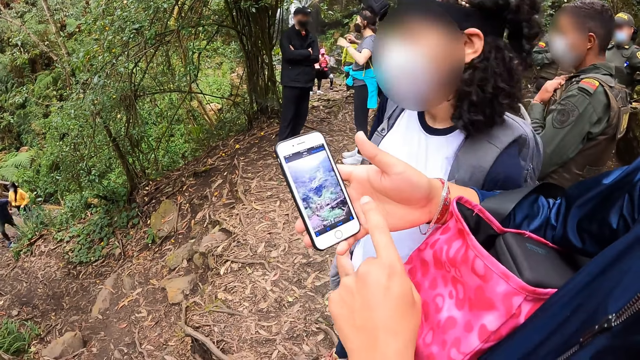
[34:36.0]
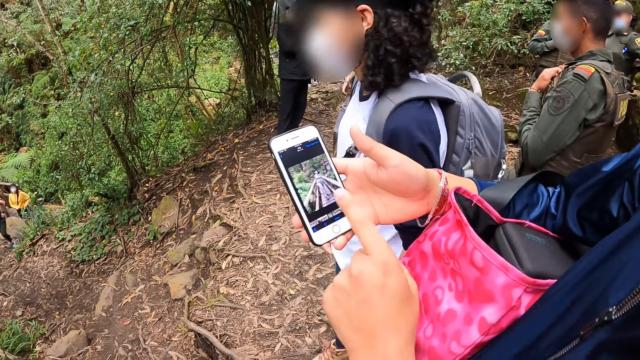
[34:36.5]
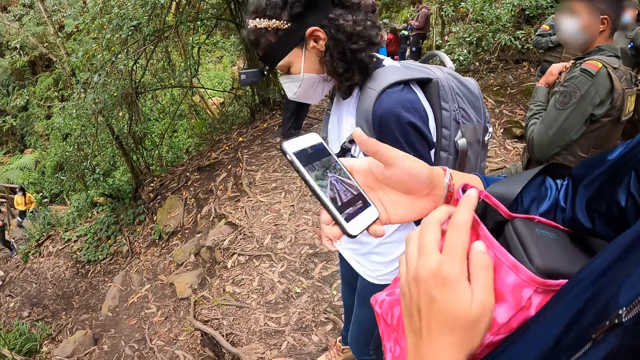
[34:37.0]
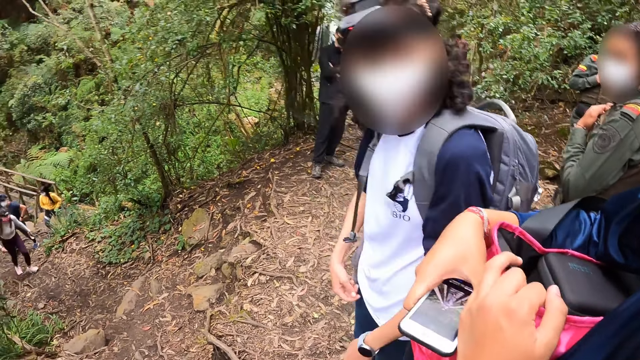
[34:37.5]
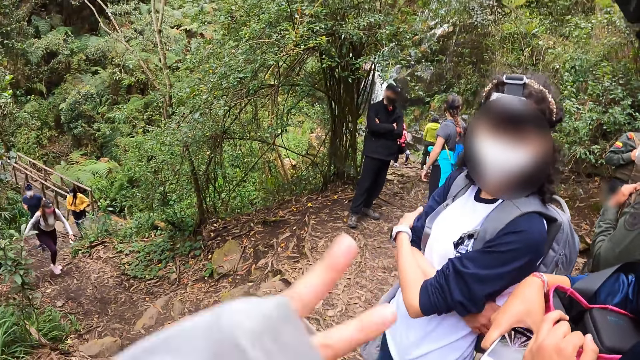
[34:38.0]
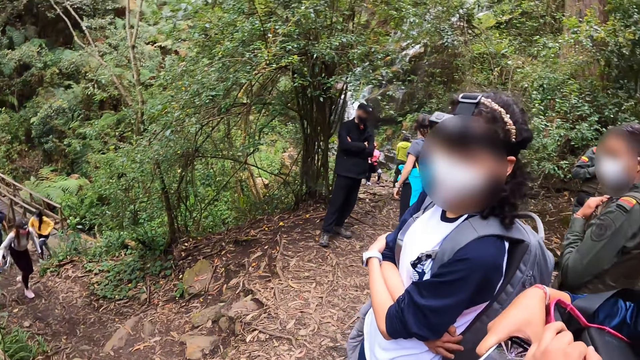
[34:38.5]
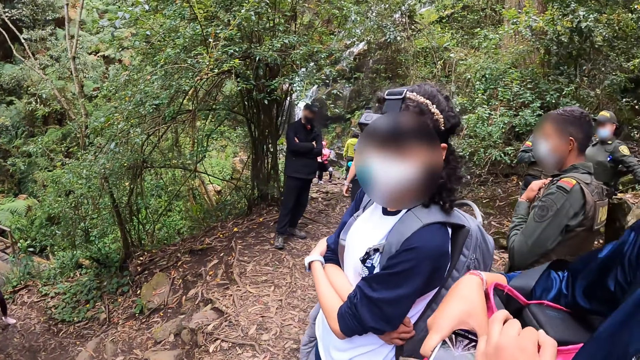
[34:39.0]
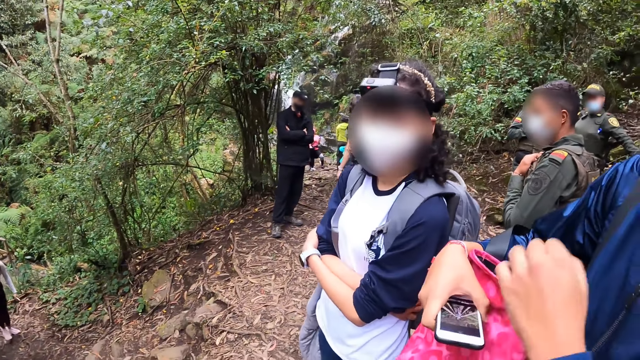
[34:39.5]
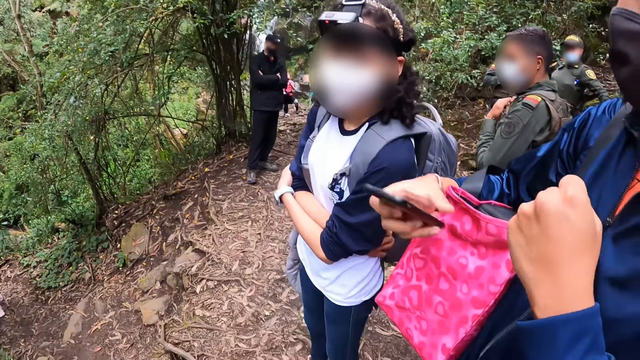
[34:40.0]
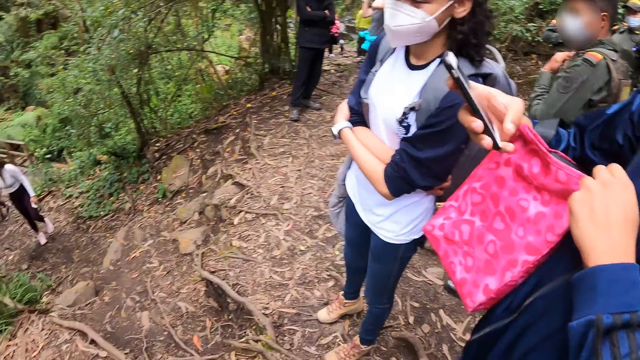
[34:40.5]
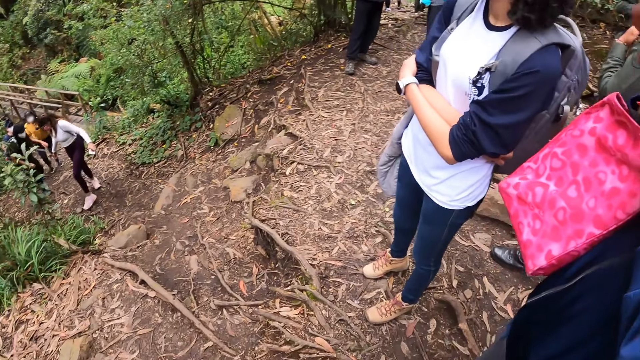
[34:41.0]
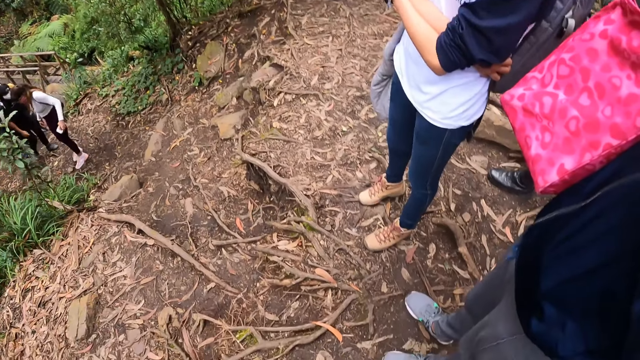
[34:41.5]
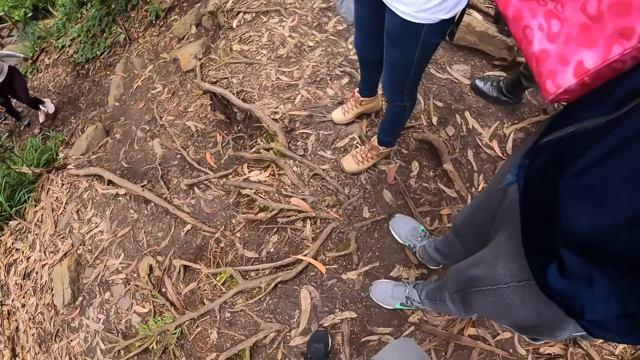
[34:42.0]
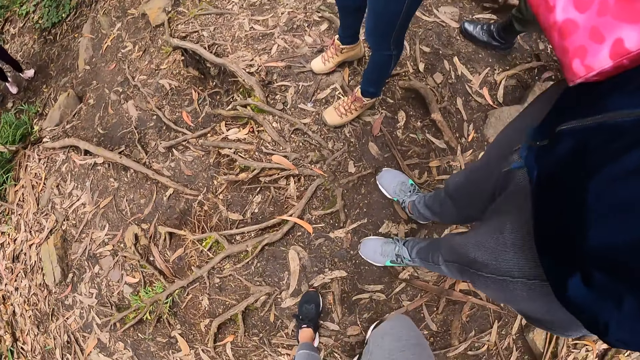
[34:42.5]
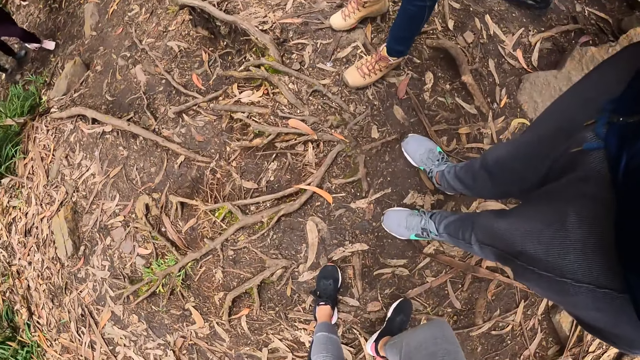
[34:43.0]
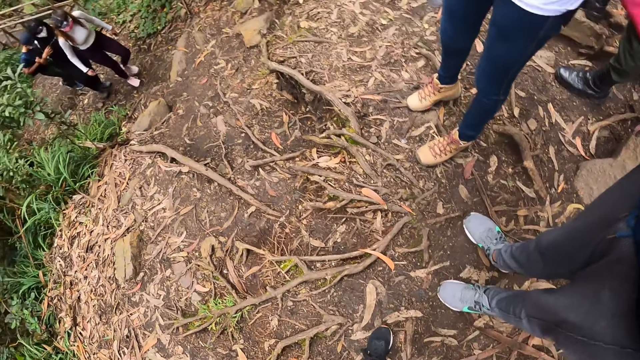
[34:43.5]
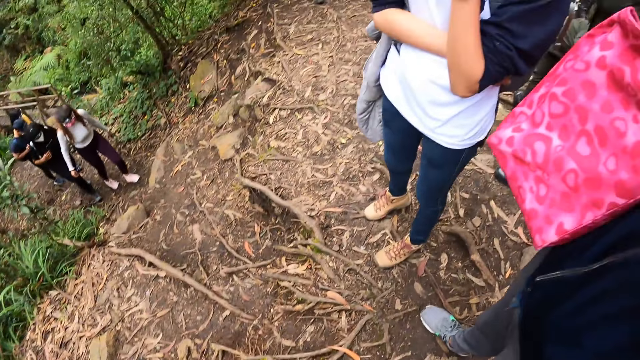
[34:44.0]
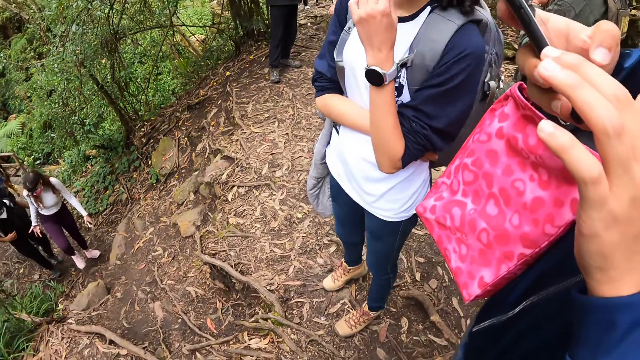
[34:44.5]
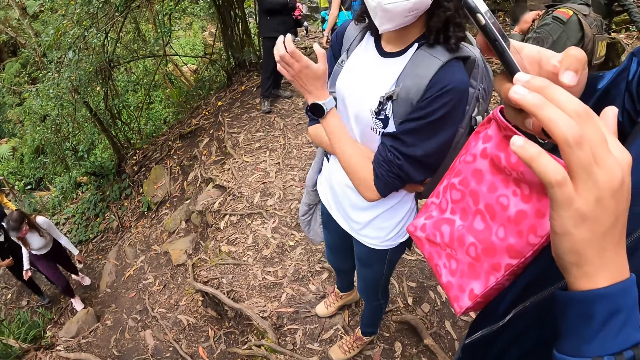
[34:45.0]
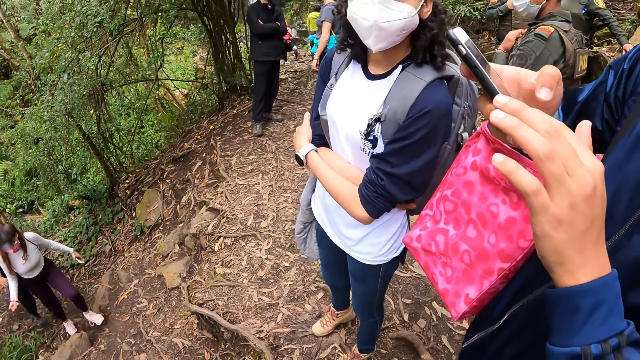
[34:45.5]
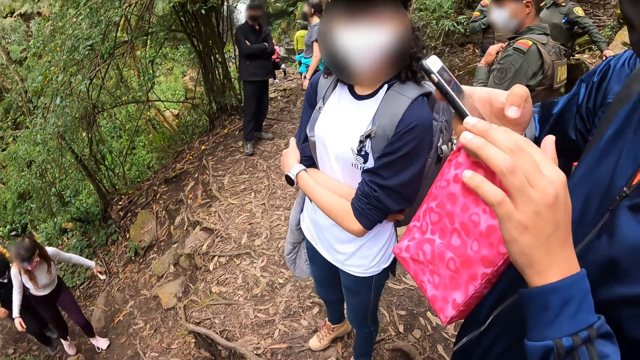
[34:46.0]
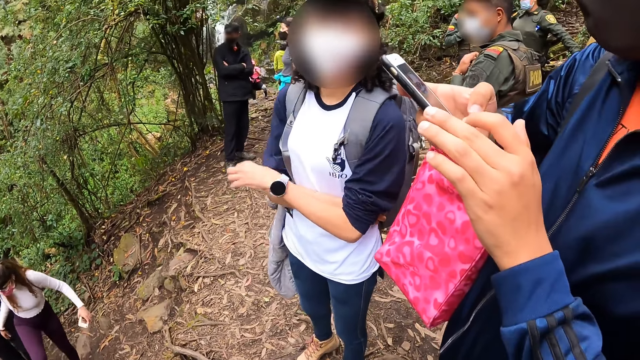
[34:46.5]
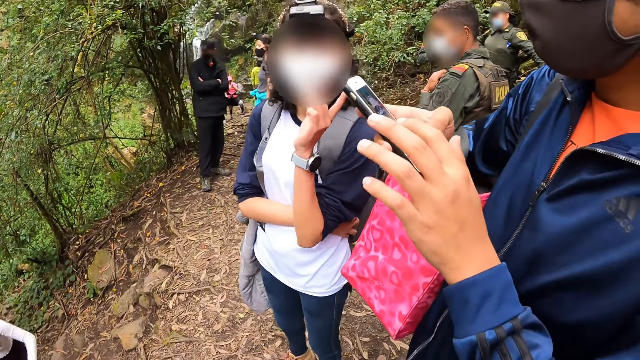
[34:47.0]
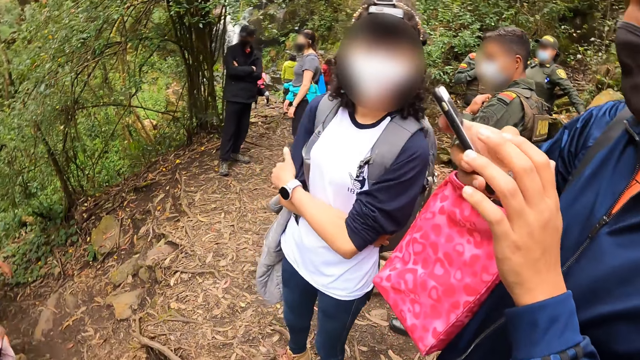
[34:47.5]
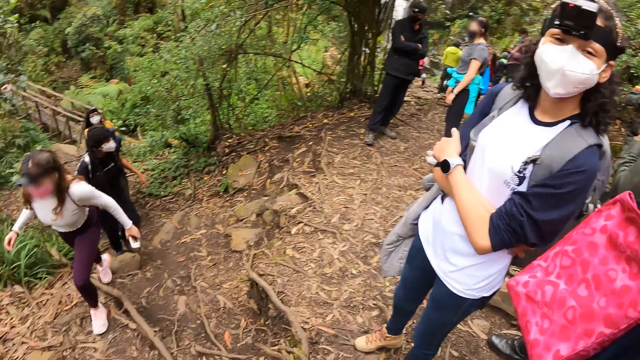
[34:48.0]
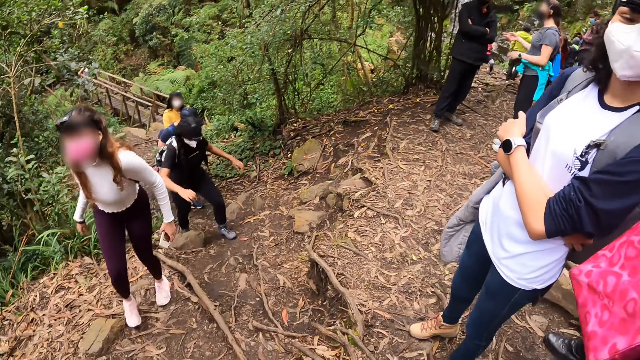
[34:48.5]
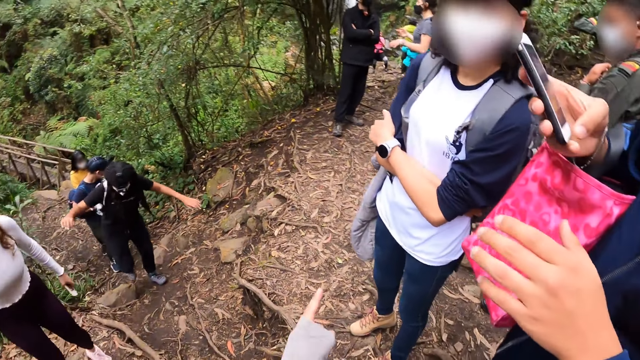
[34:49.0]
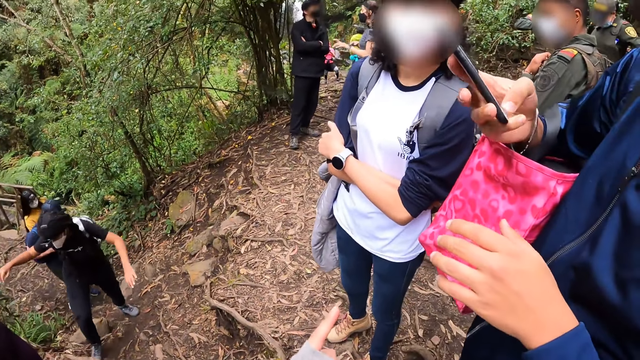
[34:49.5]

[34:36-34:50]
A woman swipes the phone with a hand. A man holds a bag with a hand. The camera wearer does a hand movement. The woman does a hand movement and operates the phone. The camera wearer looks around the area. The woman operates the phone in her hand with both hands. Another woman converses with the camera wearer. The camera wearer looks around the area.

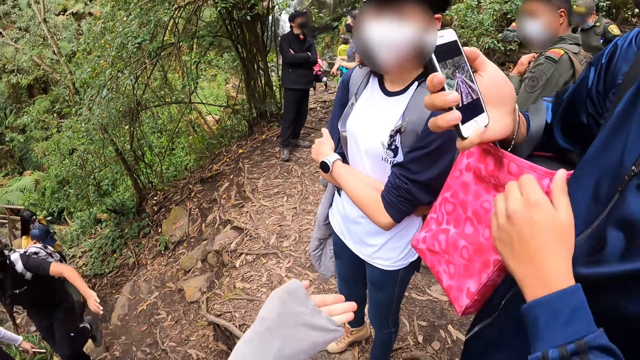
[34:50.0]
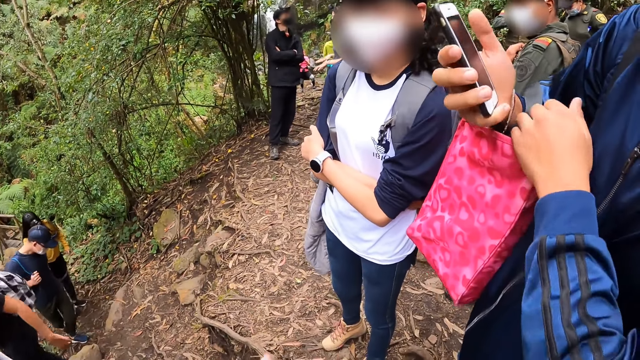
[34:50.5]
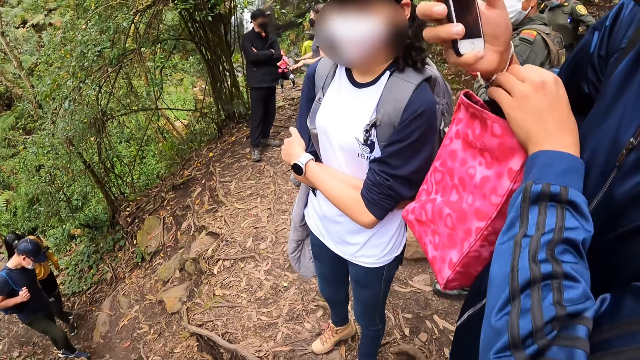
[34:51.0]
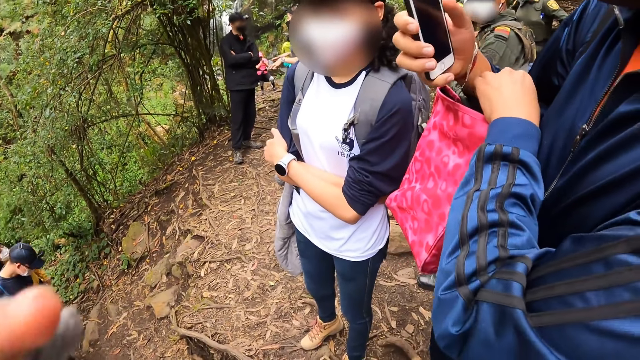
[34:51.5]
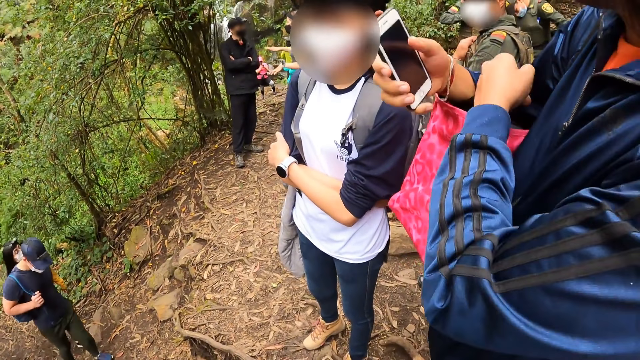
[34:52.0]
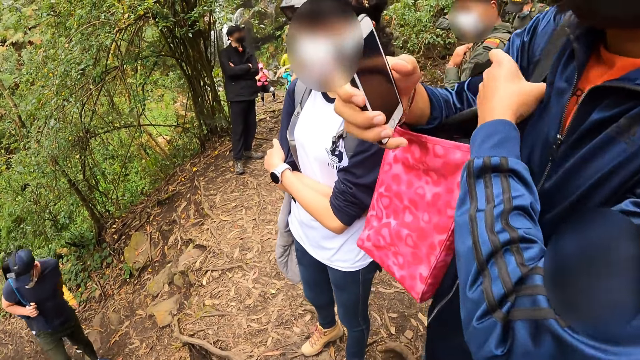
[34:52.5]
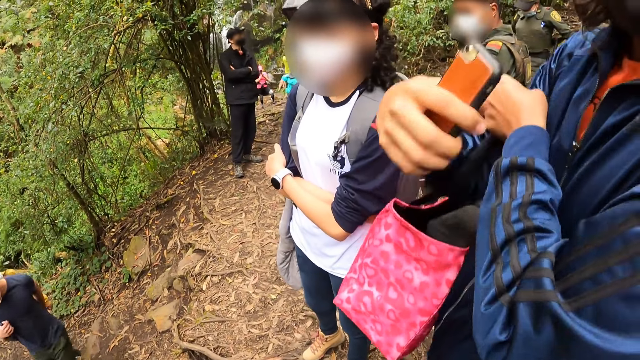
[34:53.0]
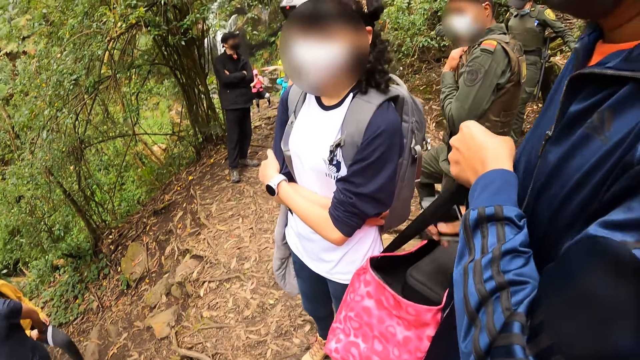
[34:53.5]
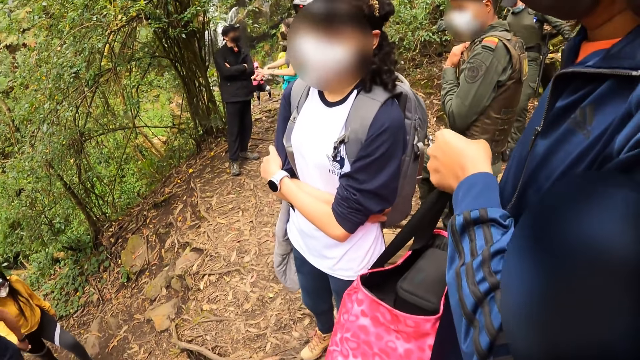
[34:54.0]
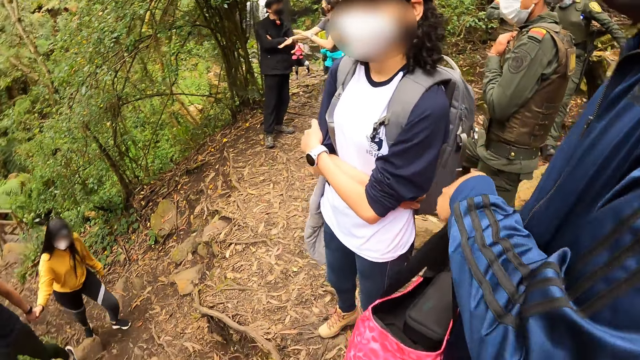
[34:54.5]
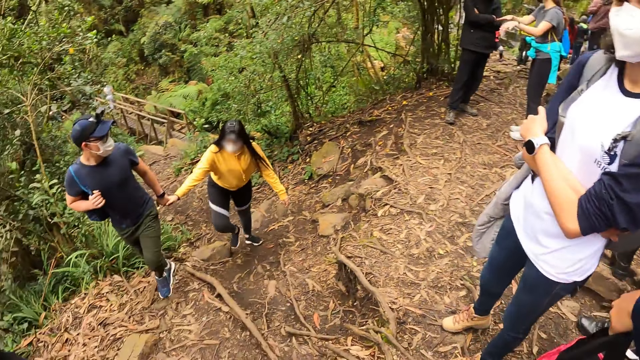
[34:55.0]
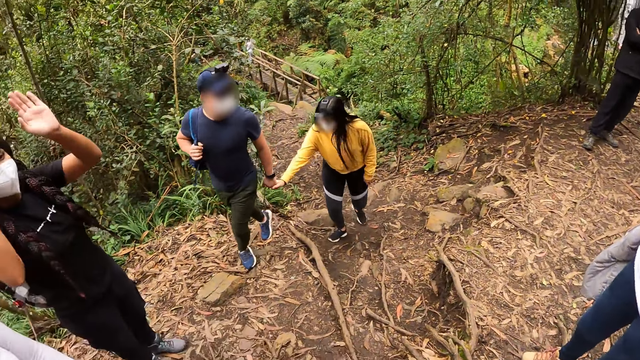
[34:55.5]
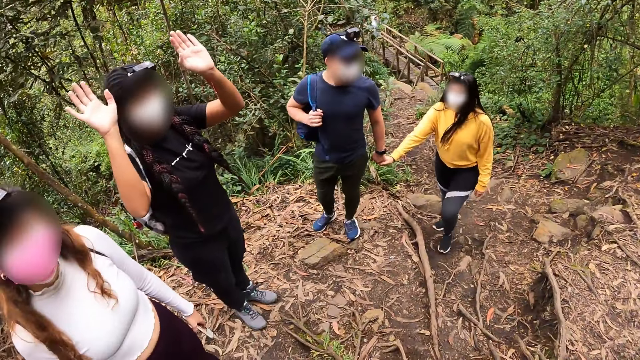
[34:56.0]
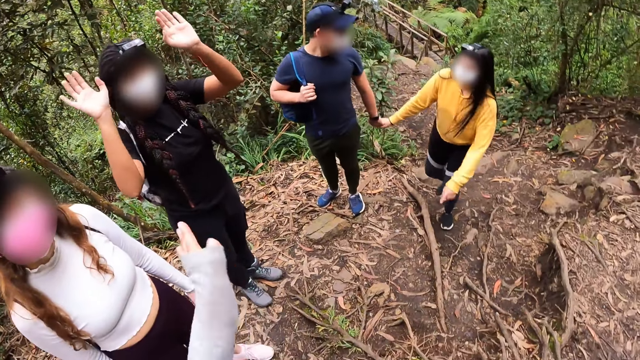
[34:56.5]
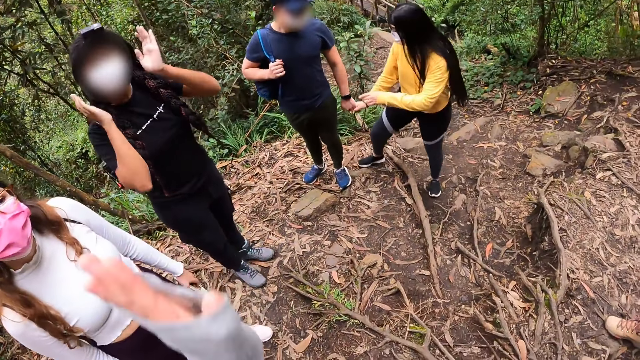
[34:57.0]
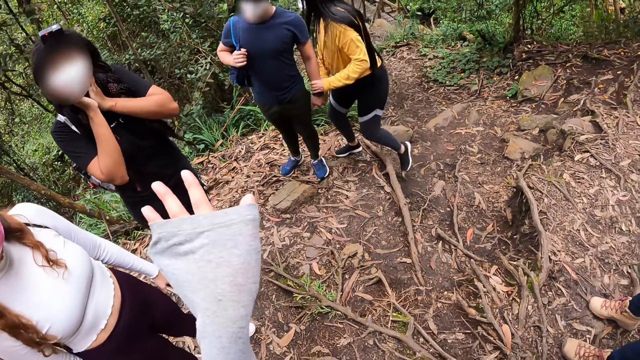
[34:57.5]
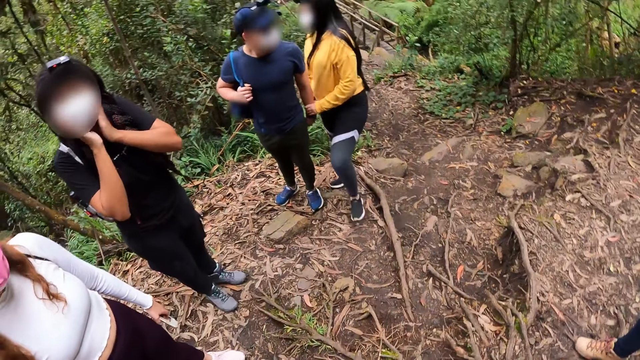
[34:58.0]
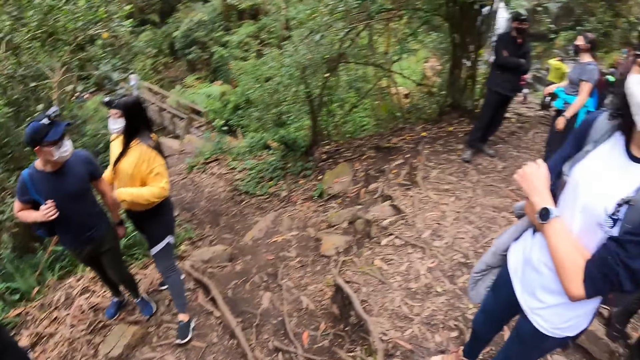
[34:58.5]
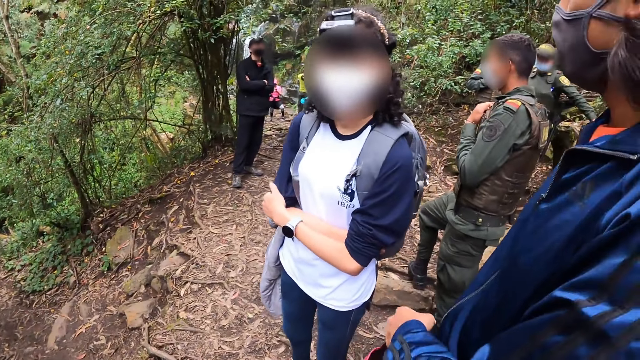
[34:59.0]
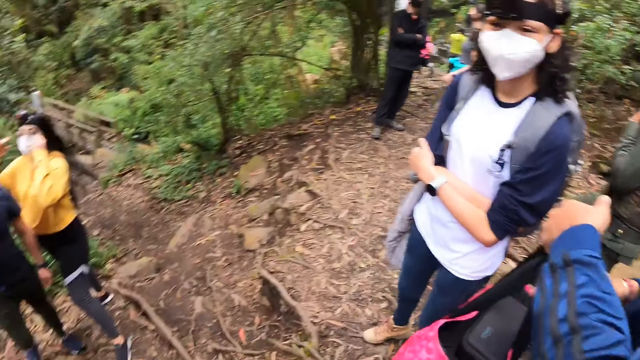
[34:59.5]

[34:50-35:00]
The camera wearer does a hand movement. A woman scratches her hand. The woman removes a bag from her right shoulder in her left hand. Another female does a hand movement. The camera wearer waves at another woman. They look around the area.
